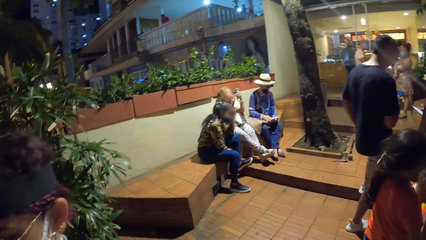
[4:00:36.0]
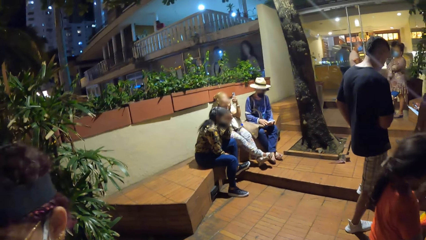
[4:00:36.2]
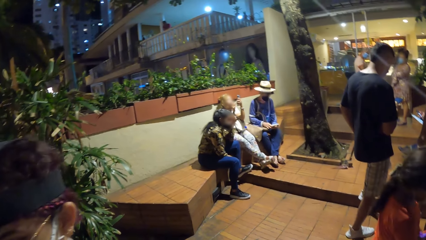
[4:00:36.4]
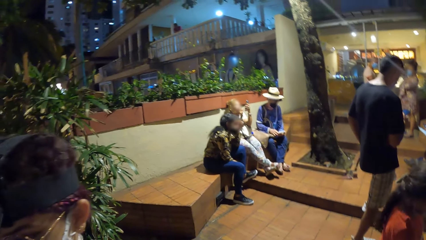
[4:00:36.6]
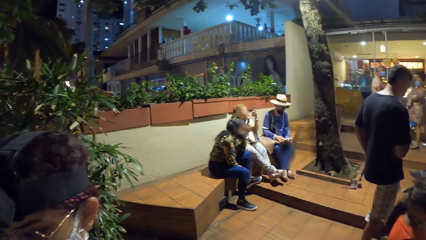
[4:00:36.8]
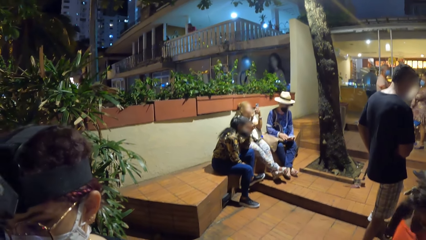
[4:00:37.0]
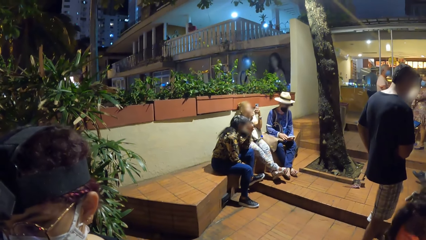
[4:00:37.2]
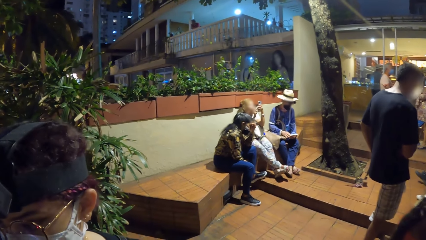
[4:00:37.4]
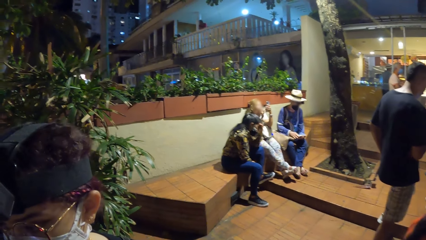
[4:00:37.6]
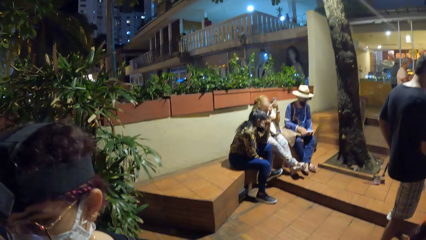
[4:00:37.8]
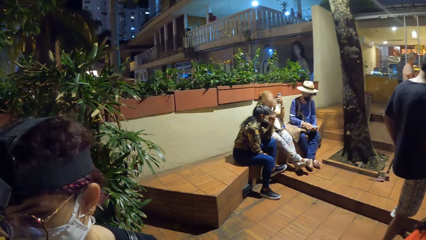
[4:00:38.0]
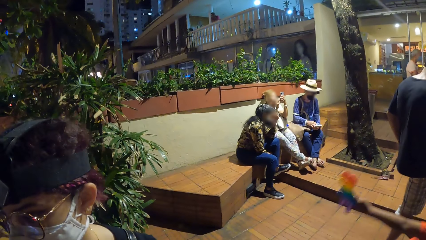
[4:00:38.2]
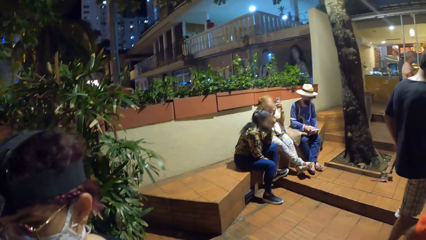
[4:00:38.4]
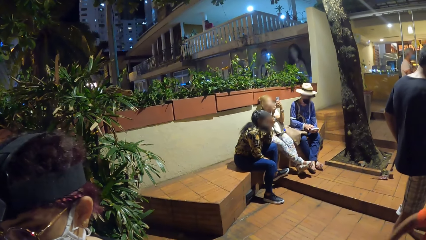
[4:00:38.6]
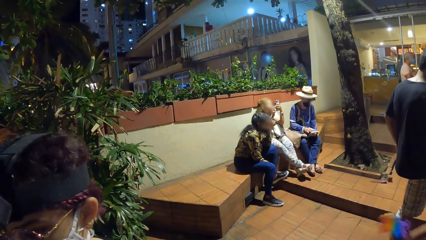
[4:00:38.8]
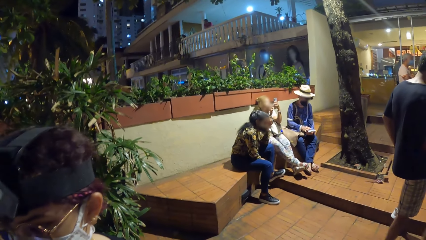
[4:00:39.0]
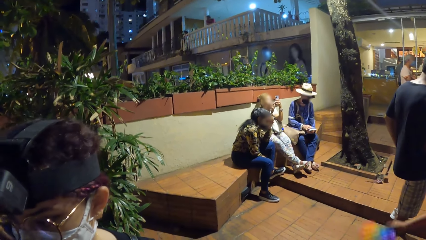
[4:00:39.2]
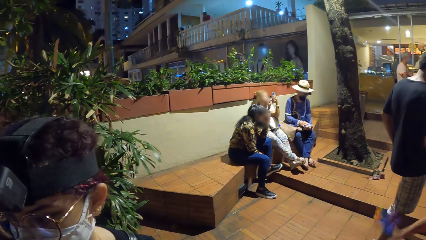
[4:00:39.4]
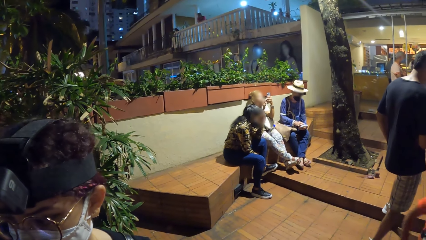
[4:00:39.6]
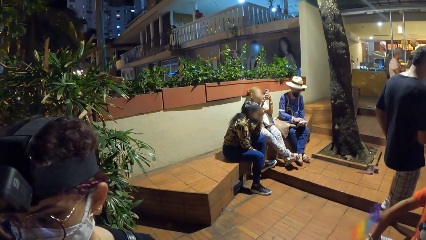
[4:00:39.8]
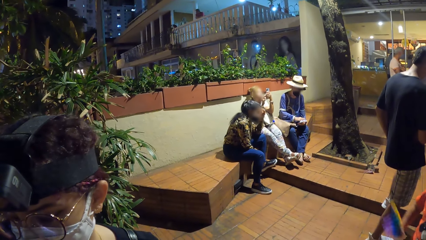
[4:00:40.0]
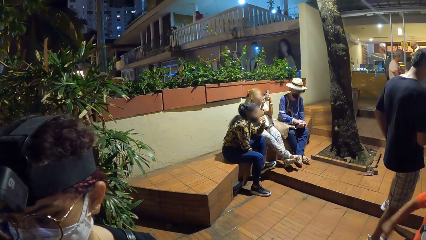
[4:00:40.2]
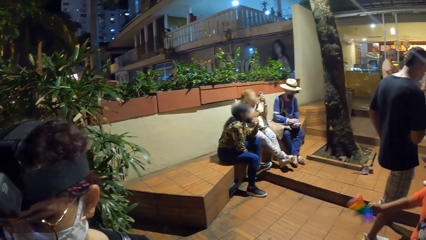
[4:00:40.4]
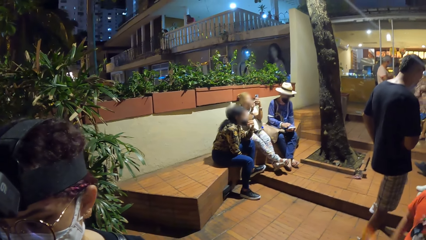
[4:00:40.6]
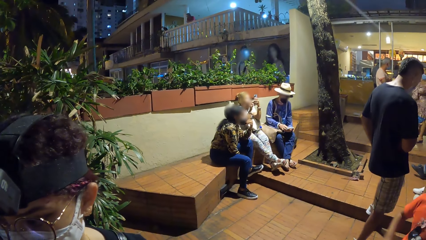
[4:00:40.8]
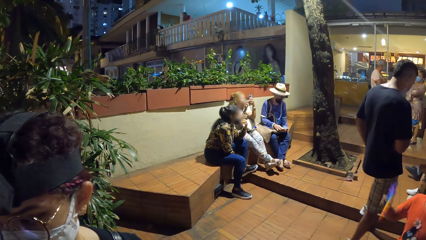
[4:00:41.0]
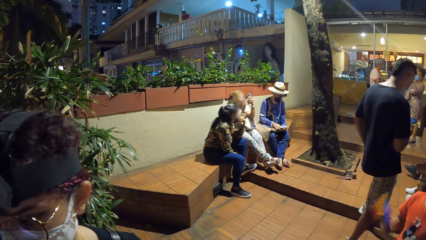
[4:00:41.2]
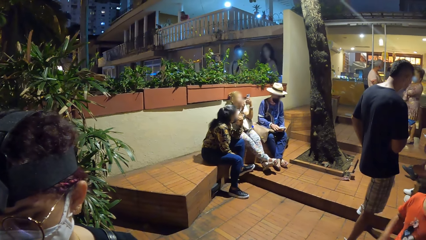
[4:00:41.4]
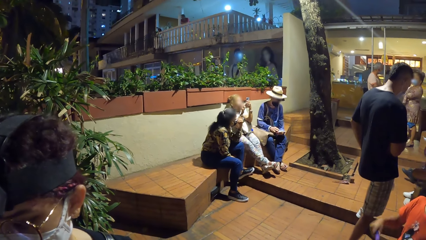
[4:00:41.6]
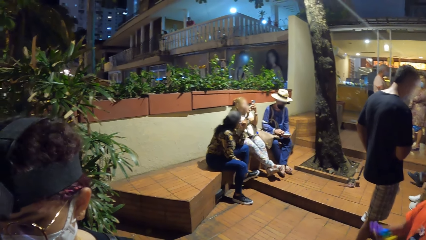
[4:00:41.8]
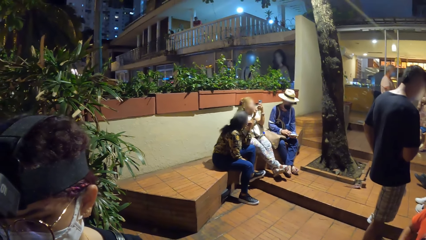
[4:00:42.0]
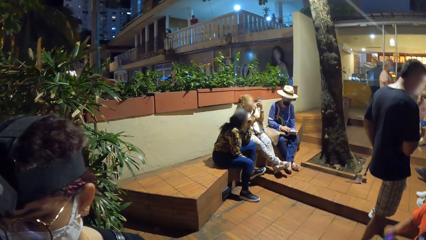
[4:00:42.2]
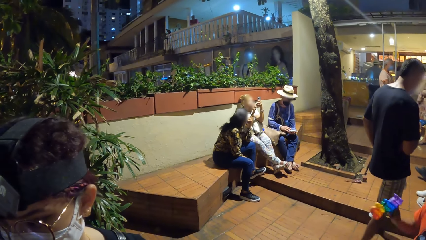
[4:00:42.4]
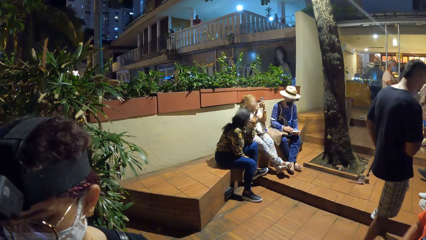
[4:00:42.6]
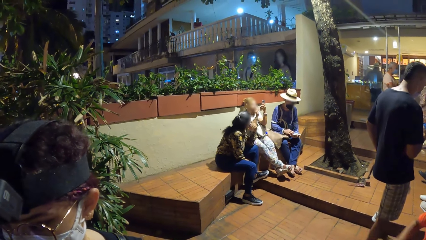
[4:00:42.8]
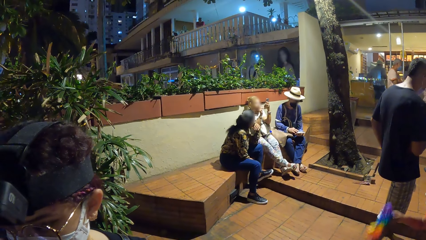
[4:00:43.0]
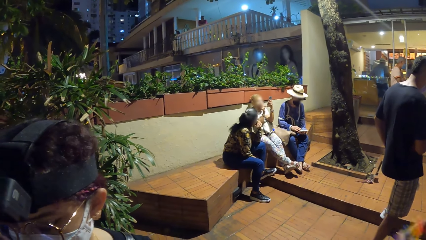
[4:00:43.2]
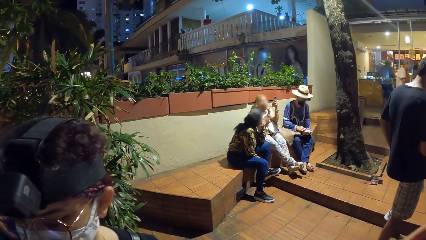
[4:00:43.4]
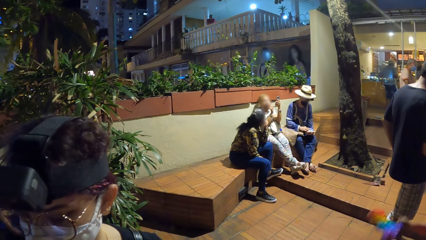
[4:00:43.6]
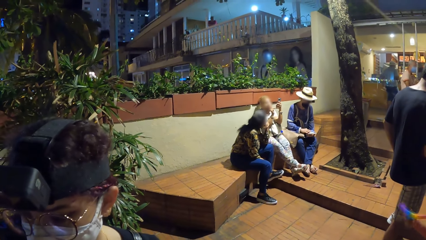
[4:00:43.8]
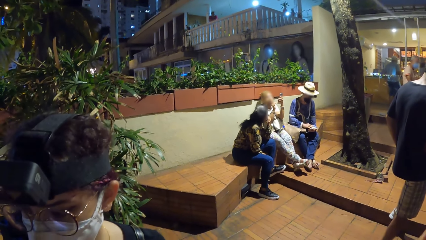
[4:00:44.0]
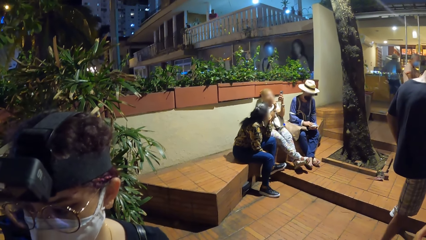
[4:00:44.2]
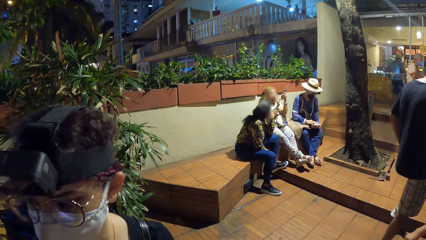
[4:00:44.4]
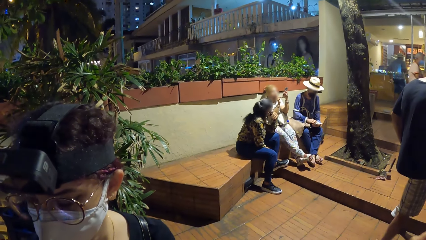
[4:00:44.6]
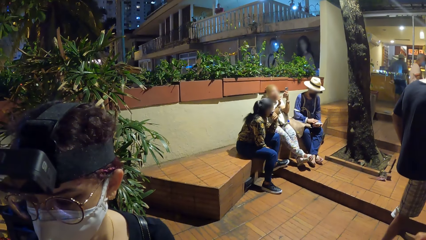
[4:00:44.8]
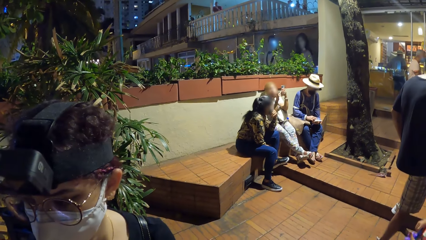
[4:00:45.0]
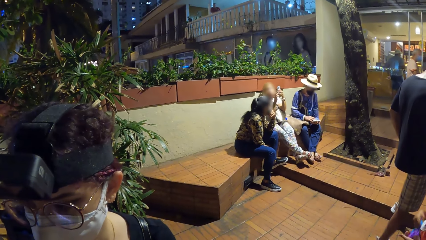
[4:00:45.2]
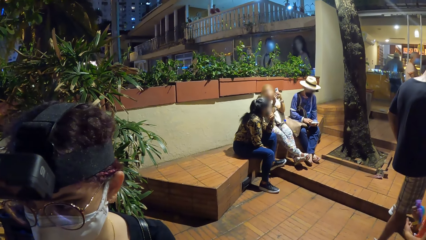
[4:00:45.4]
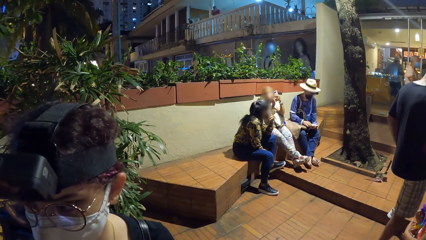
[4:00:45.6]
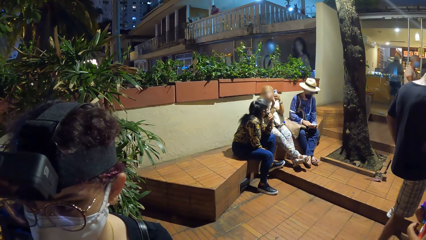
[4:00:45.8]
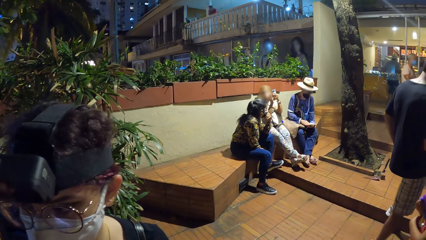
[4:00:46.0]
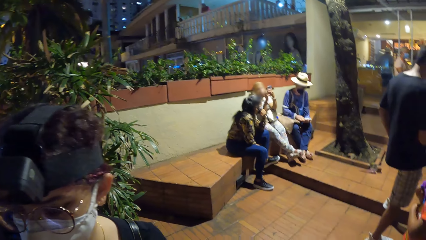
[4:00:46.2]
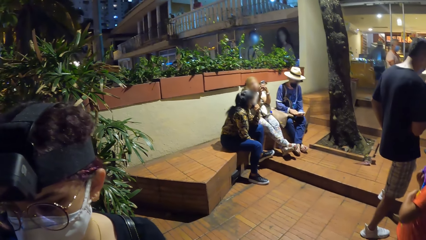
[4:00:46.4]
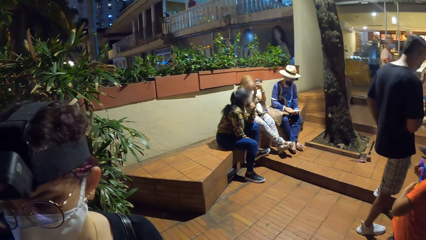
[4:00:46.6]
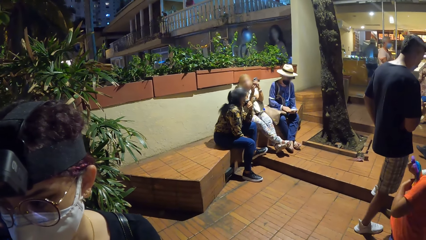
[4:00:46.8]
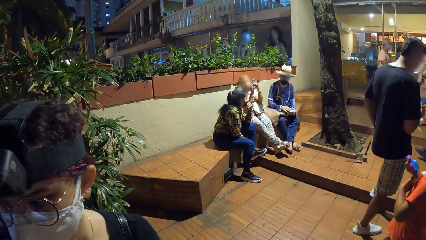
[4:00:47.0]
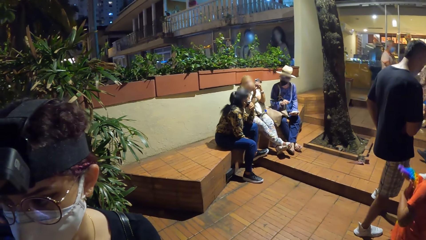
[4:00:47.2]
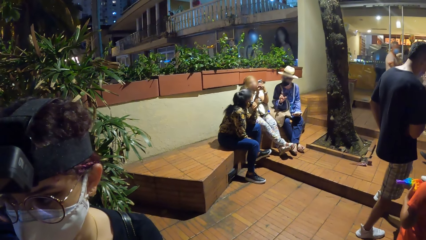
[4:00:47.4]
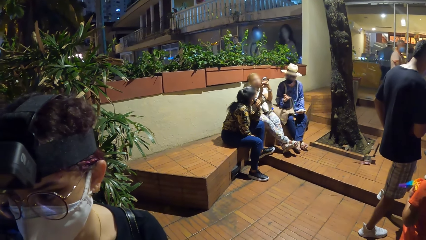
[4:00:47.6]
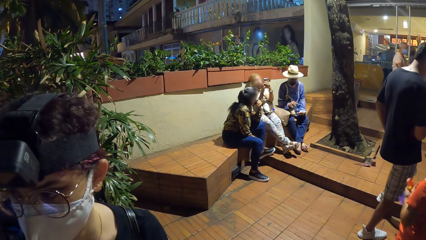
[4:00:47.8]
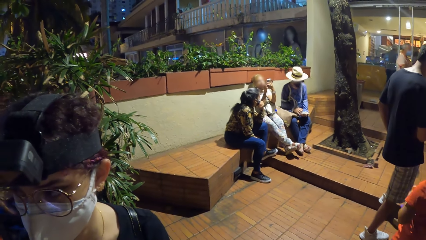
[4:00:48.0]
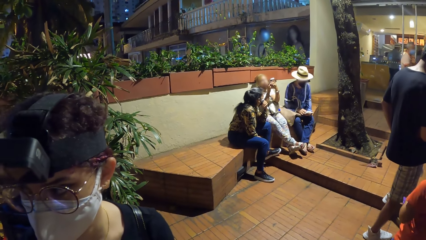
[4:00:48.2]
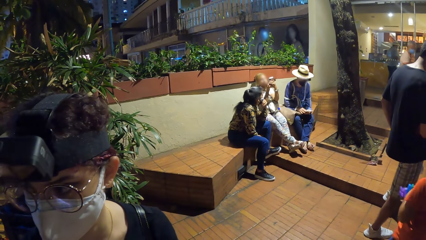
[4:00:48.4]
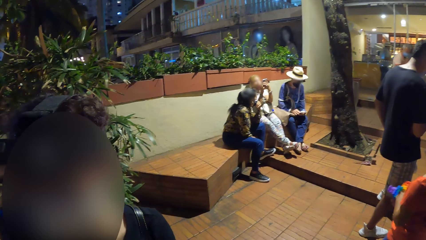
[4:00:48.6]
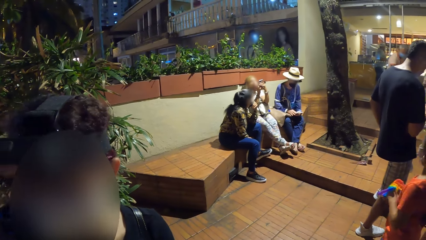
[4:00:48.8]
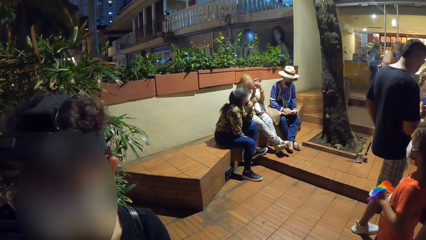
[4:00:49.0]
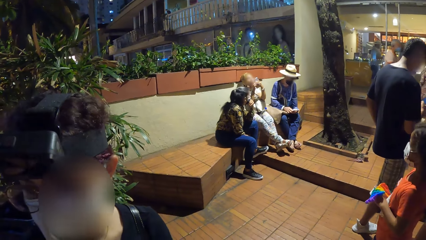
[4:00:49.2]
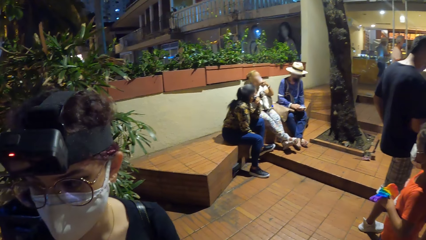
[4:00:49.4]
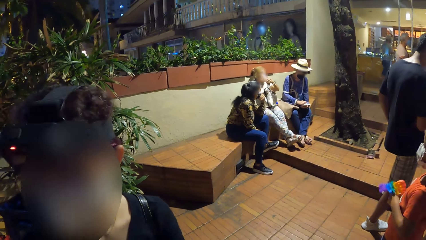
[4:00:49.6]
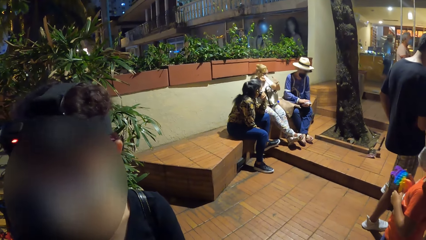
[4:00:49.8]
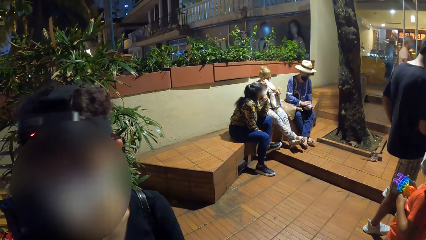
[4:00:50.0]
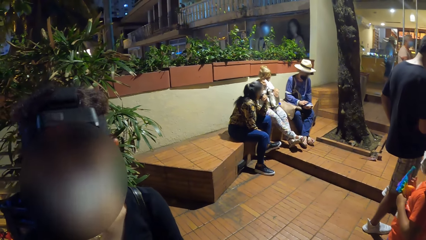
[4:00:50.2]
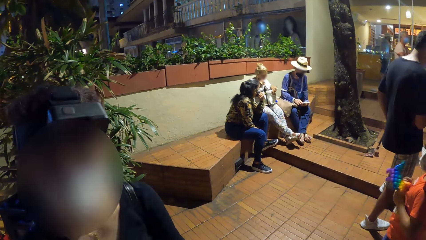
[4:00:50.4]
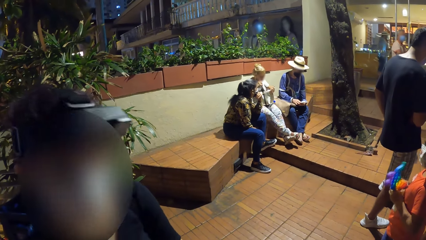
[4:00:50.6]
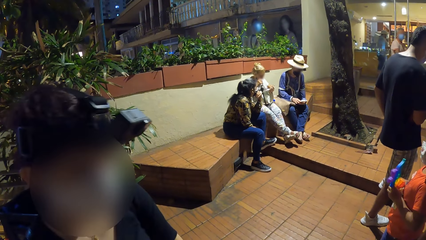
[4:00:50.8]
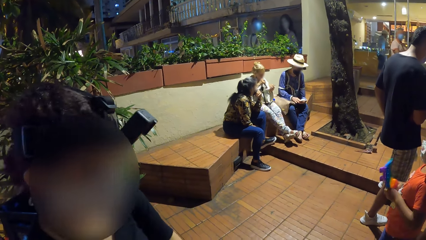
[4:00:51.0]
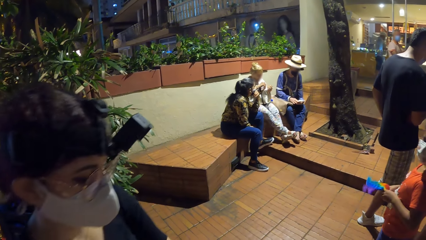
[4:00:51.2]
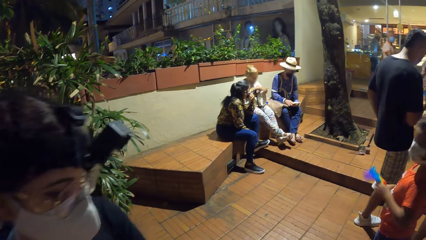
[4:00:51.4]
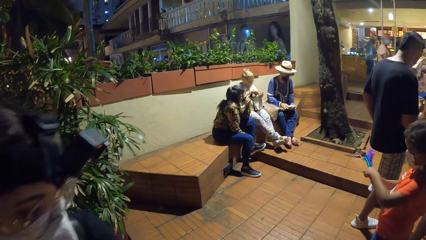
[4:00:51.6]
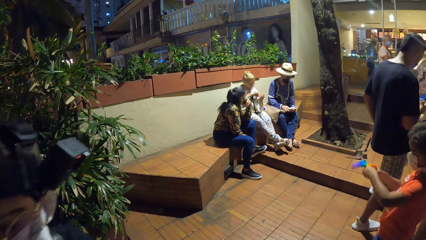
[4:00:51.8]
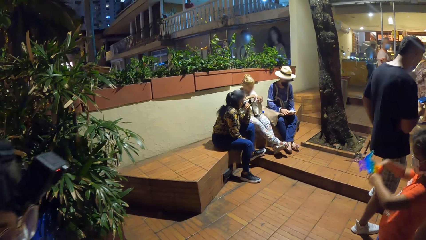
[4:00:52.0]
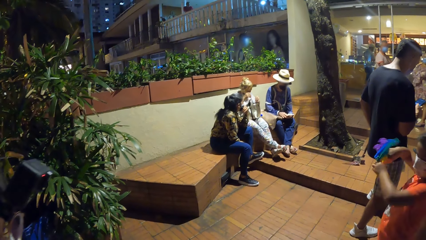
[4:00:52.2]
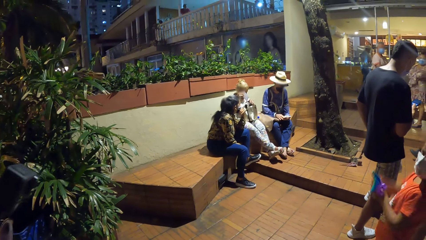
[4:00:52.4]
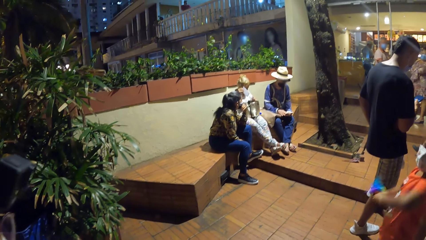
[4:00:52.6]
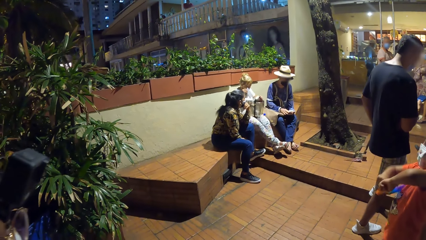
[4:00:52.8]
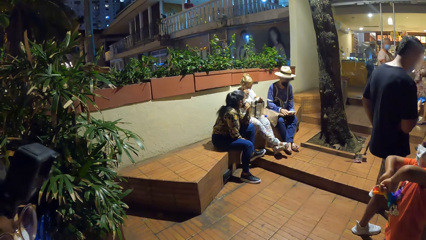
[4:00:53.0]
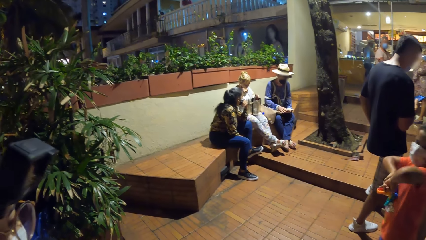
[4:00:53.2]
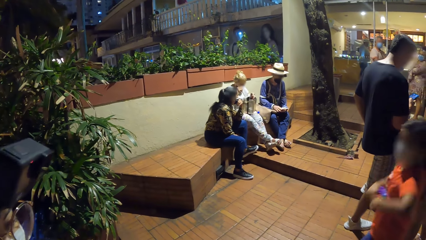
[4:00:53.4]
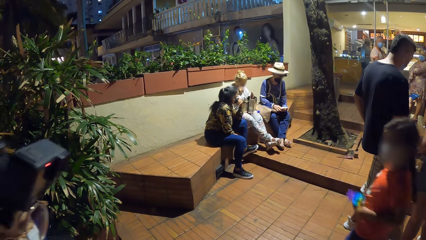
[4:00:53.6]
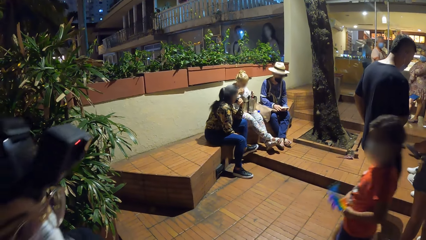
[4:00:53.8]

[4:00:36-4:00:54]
The girl plays with the toy with both hands. The man interacts with the woman and another woman. He operates the phone in his left hand with his right hand. The first woman takes her left hand off the phone in her hands. She places her left hand on a bag on her lap. She puts the phone in her right hand in the bag on her lap.
